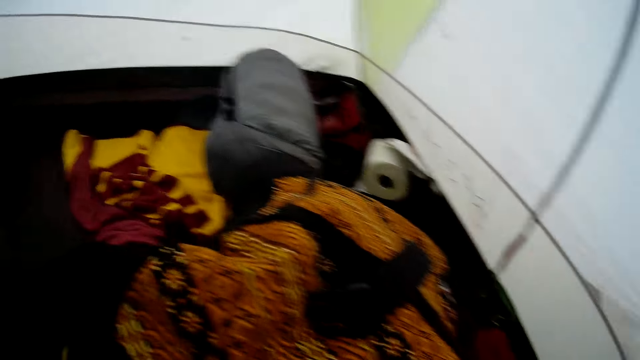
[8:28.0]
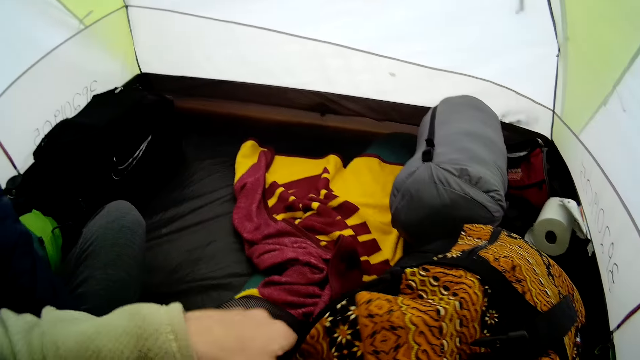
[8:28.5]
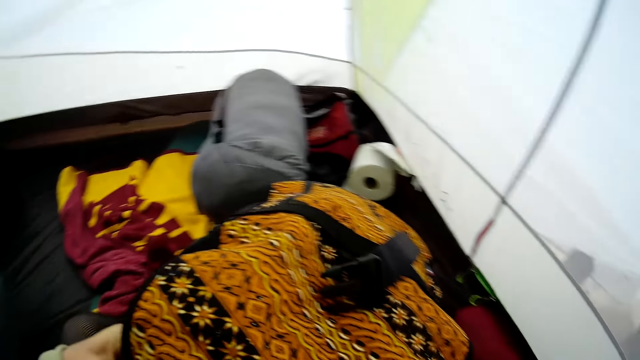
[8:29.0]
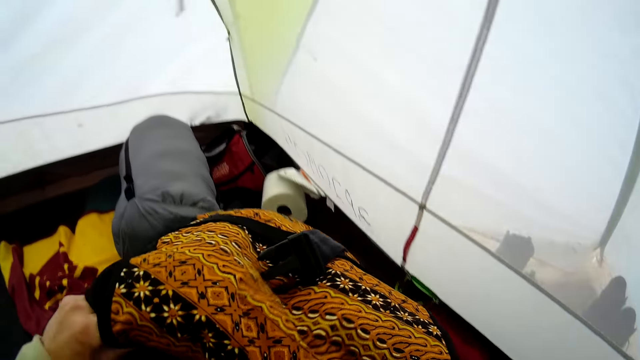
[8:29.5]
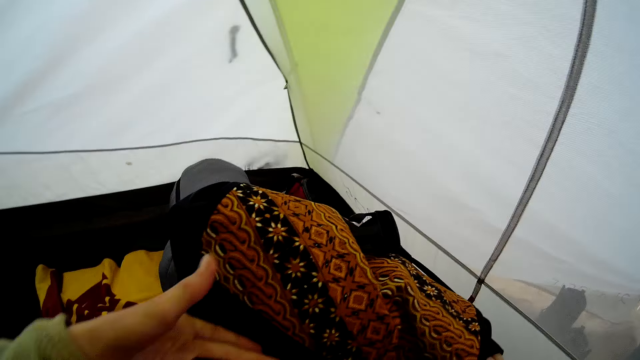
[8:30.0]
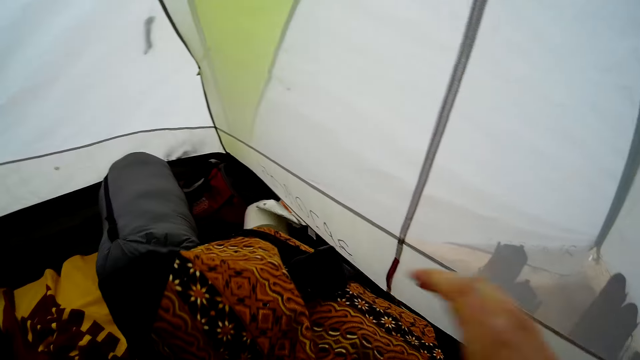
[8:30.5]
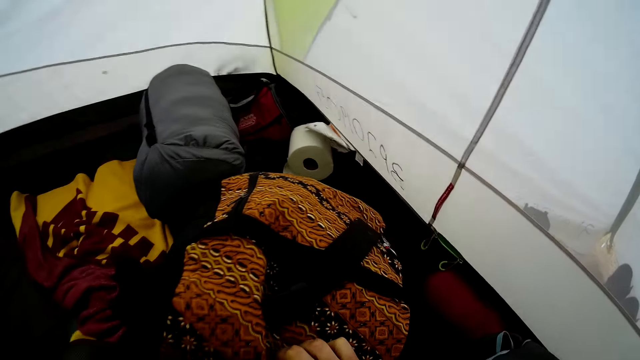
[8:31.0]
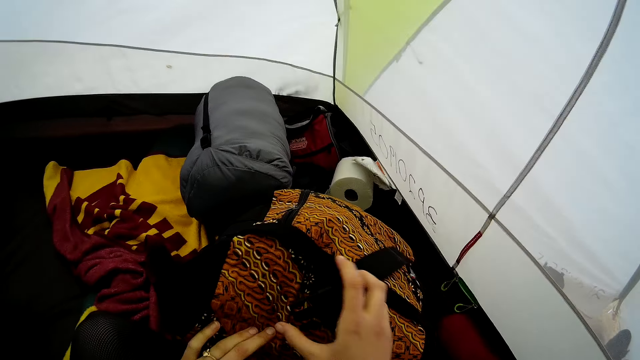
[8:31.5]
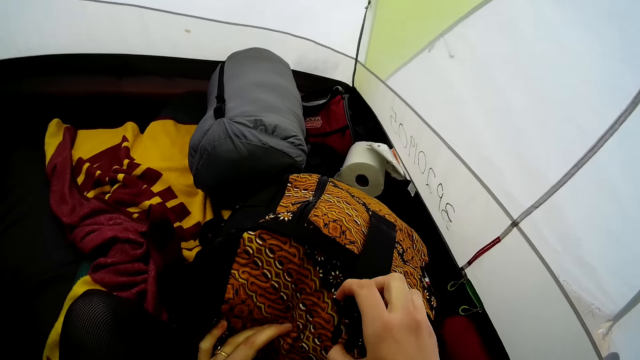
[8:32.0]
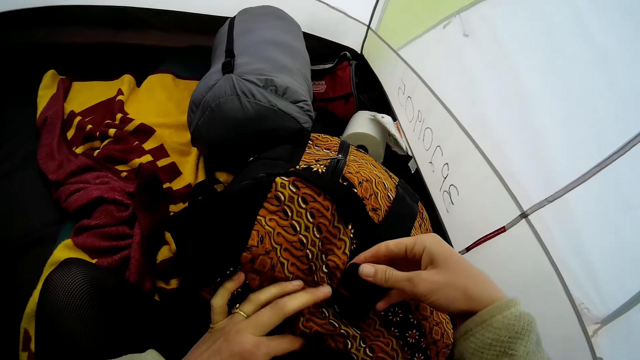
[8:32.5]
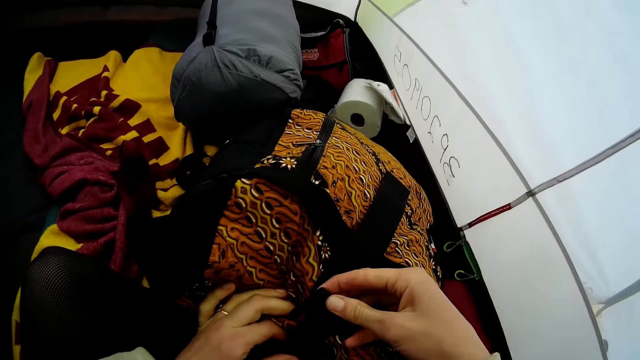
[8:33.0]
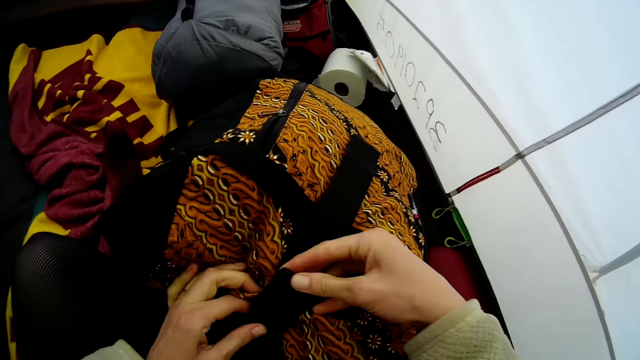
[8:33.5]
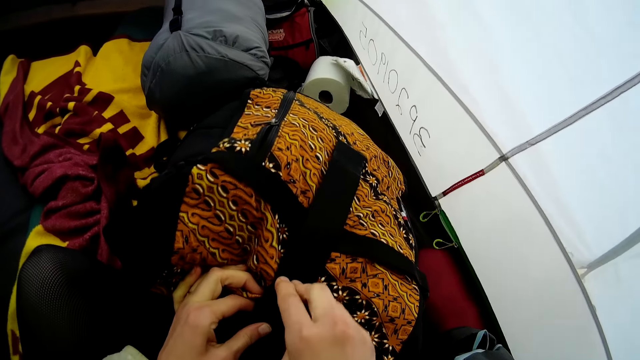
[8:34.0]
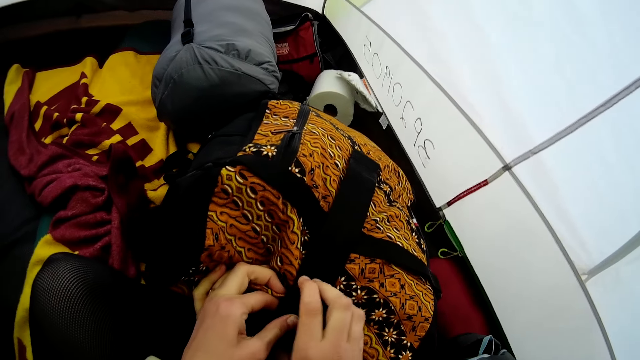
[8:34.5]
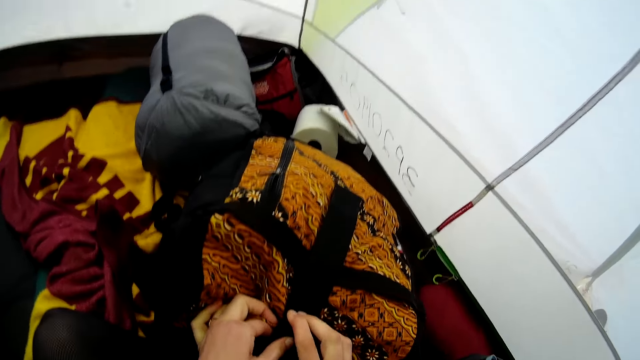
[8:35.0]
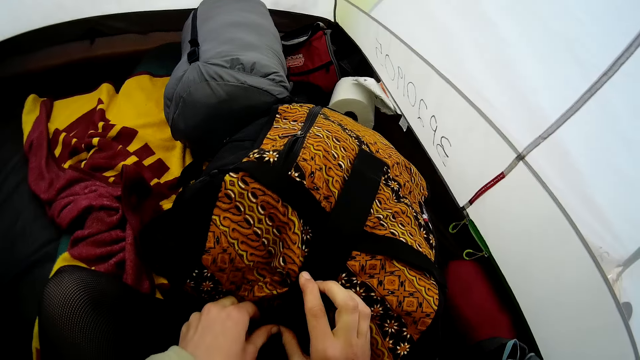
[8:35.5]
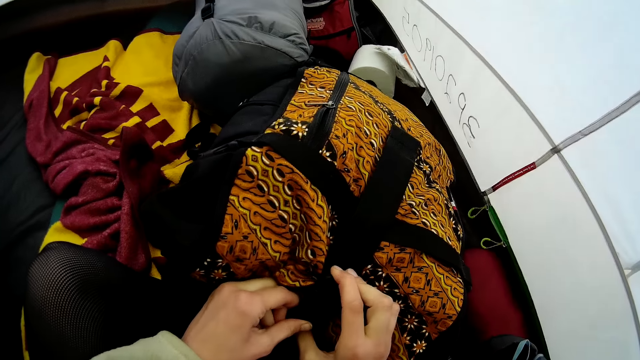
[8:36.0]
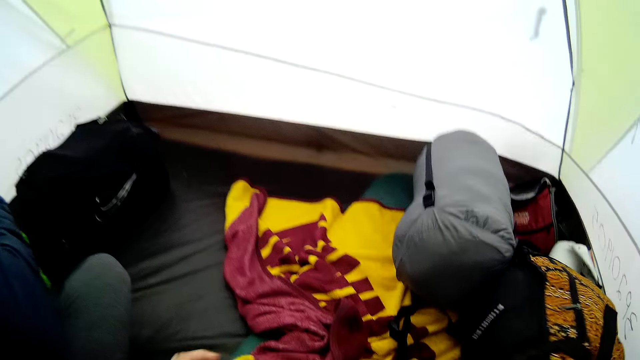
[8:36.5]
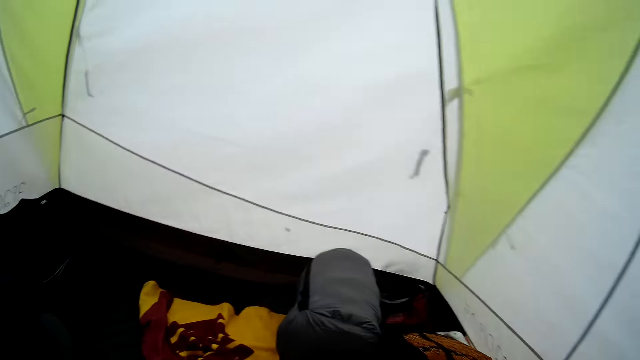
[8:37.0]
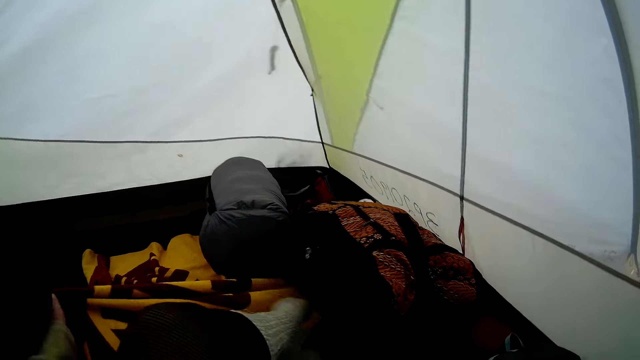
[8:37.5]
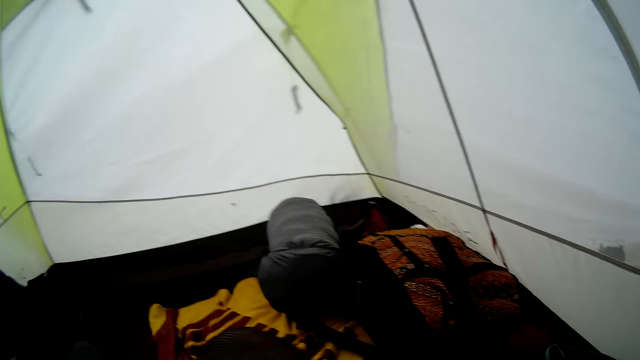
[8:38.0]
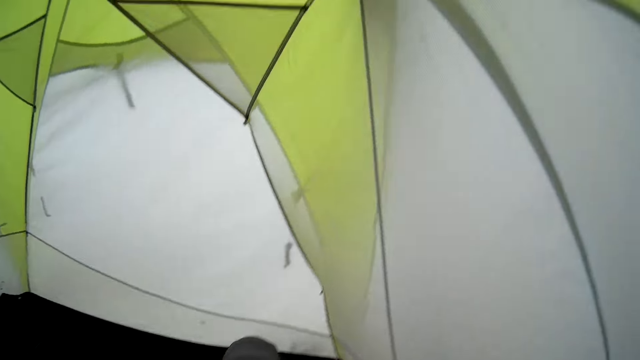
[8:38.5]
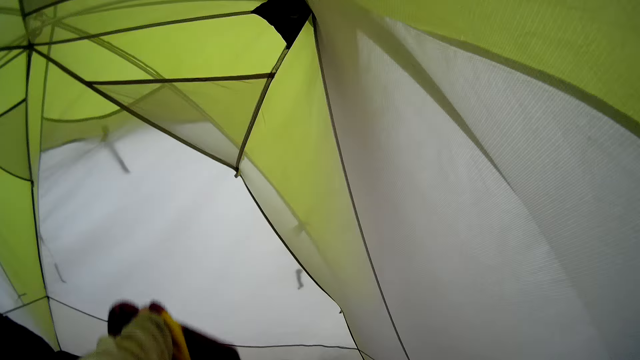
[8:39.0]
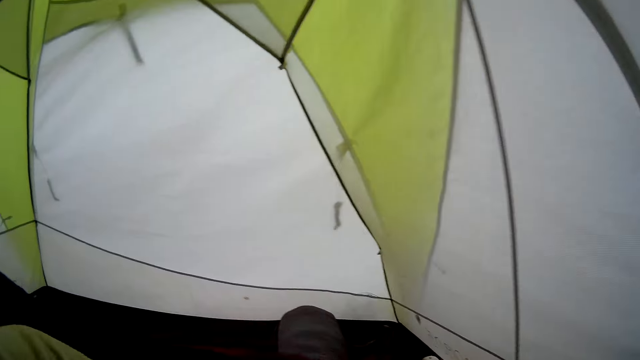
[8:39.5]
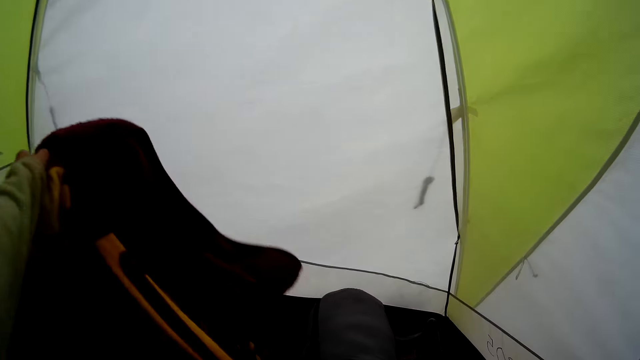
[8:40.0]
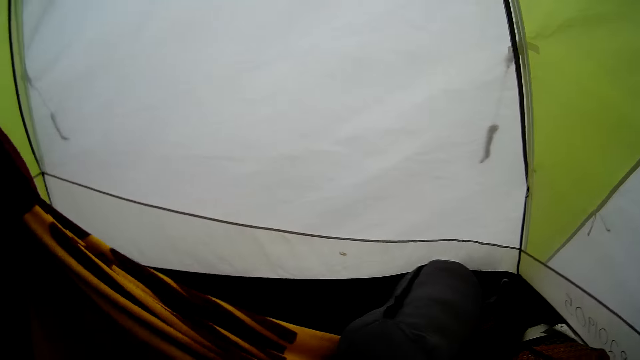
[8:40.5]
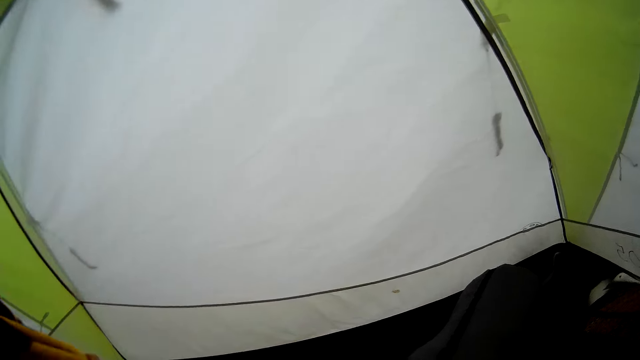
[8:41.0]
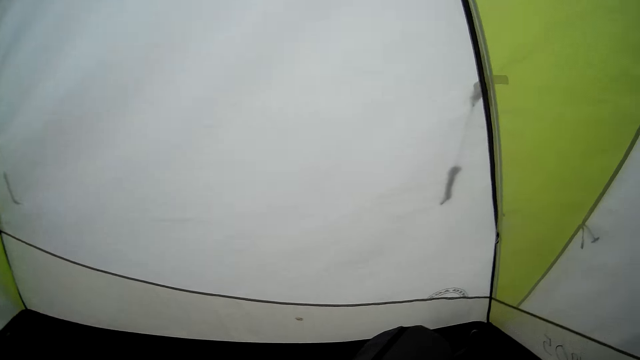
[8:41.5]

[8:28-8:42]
The camera wearer looks around. They fold the bag. They close the bag strap. They look around. They look around again. They lift up a cloth.

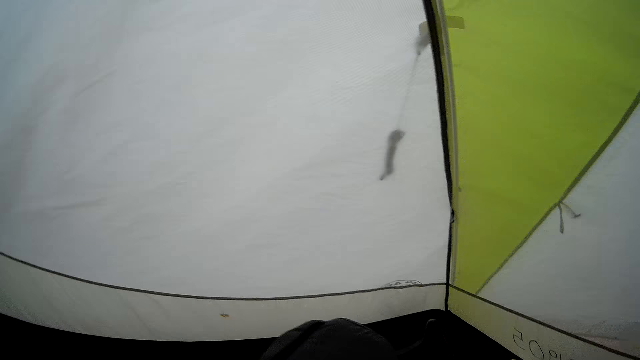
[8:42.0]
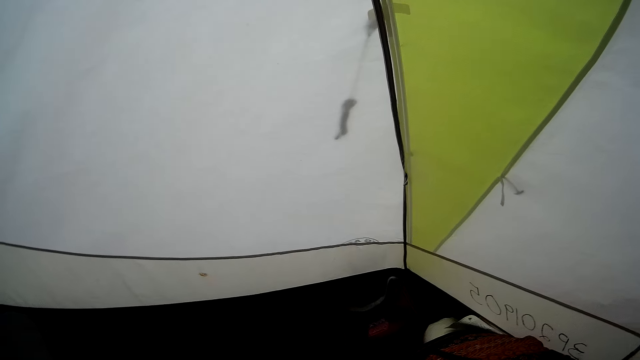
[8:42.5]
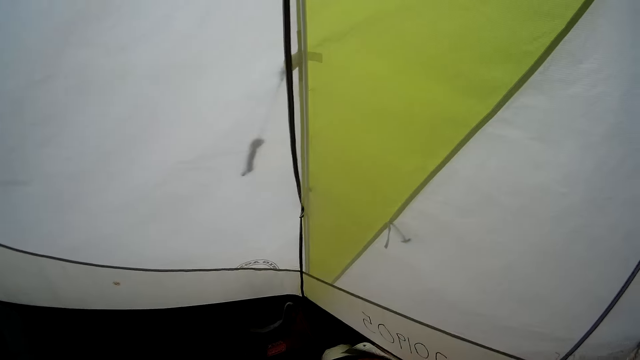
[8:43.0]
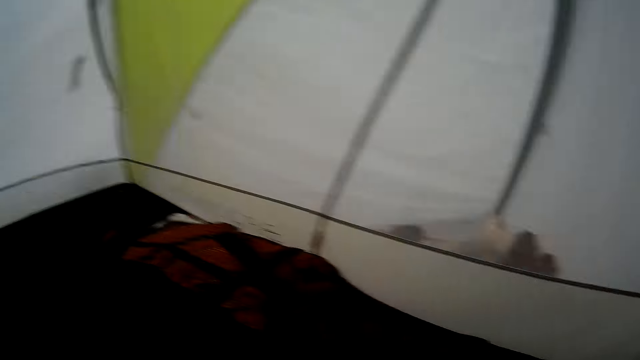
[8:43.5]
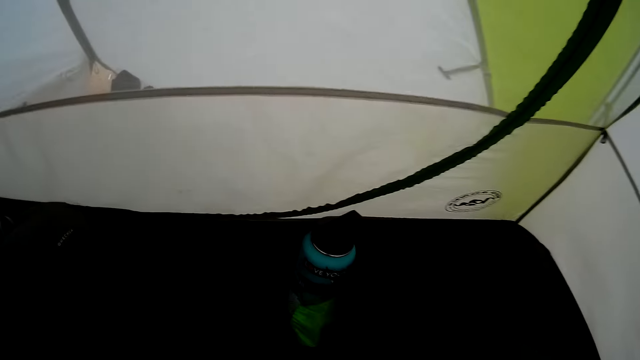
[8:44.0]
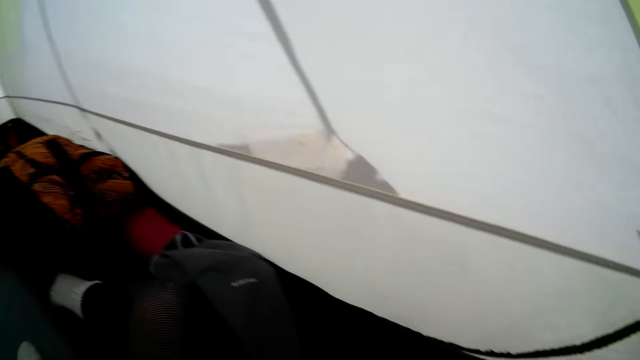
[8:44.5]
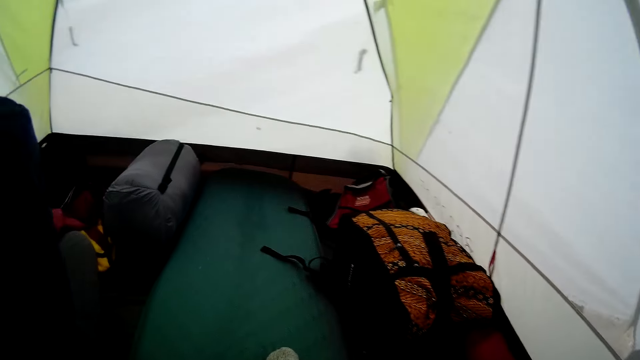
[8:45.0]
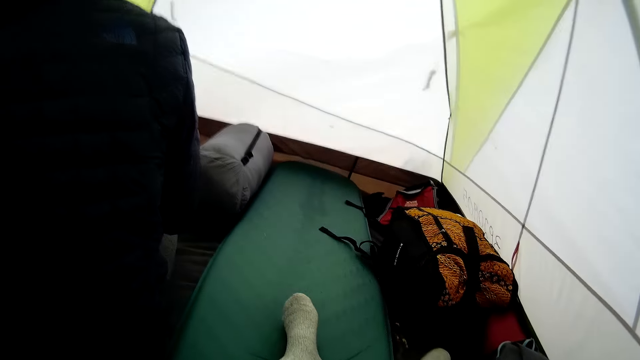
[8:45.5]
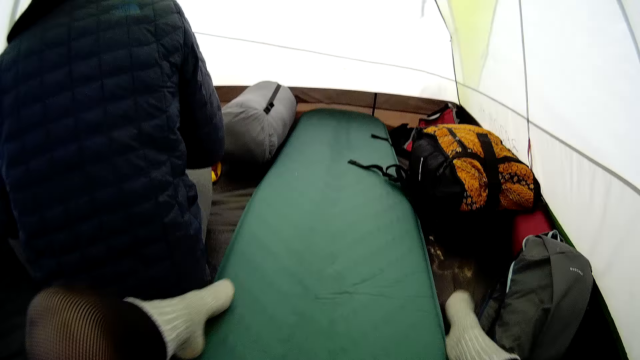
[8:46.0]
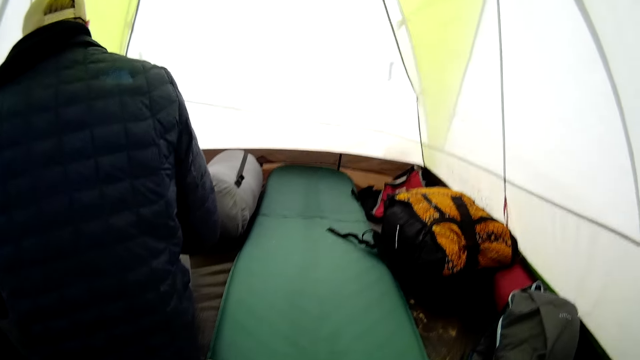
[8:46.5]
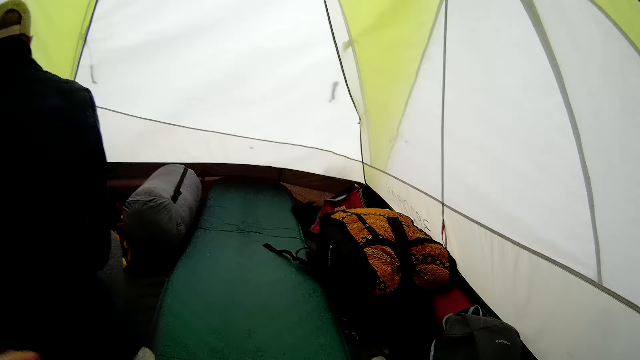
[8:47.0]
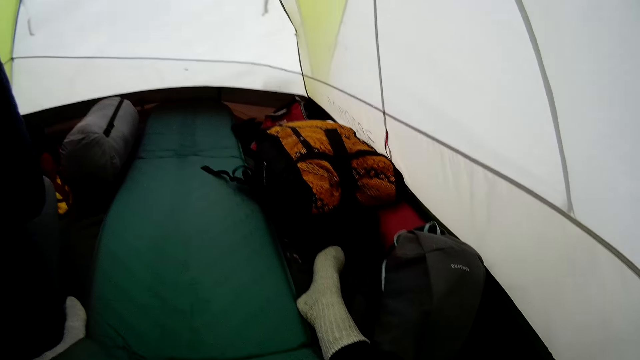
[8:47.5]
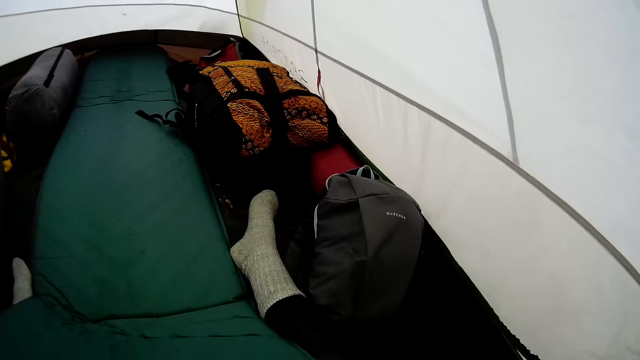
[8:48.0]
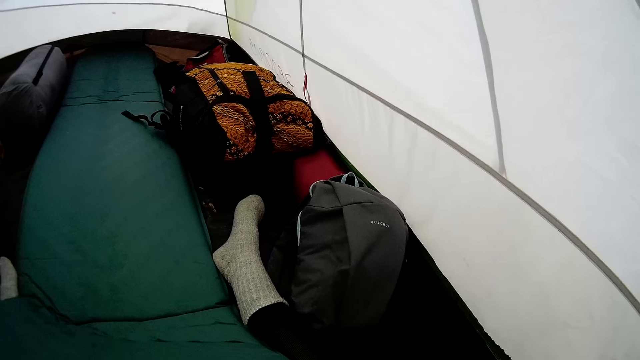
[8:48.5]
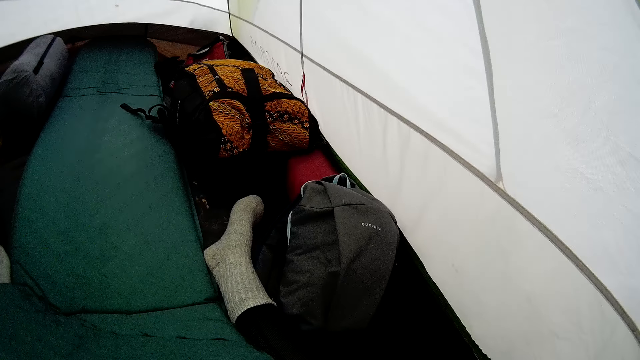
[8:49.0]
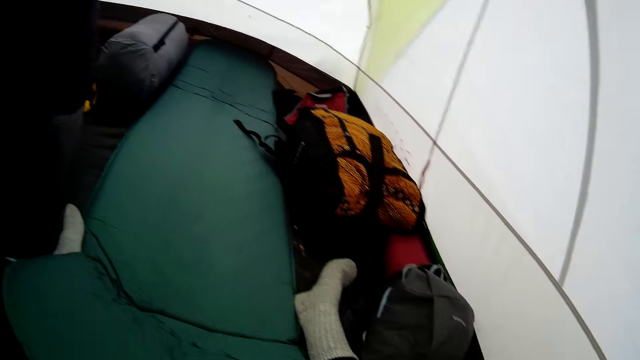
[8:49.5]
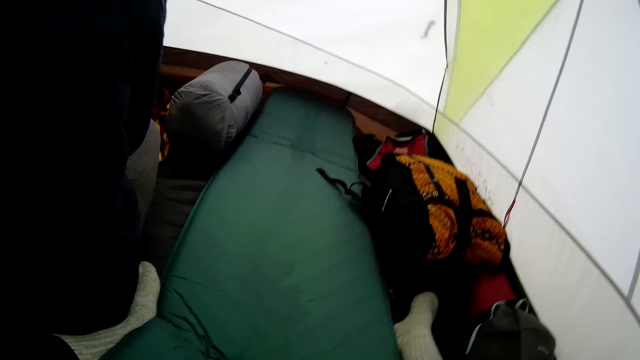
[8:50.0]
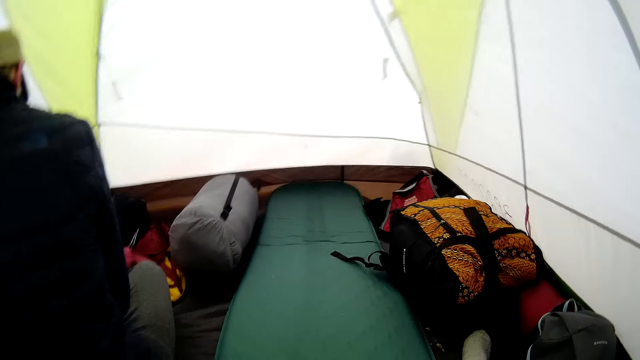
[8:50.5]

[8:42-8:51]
The camera wearer looks around. She looks around again. She moves her leg. She looks around.
